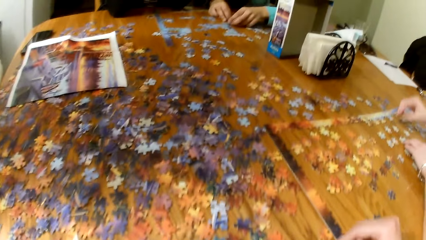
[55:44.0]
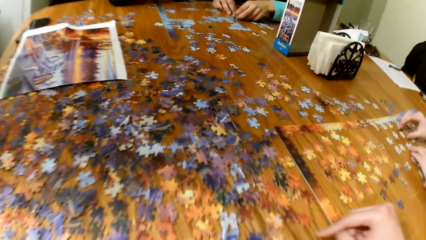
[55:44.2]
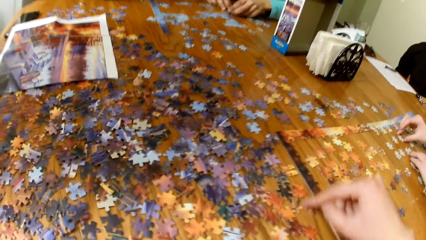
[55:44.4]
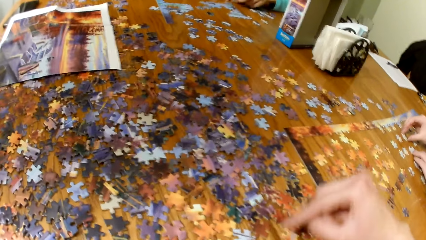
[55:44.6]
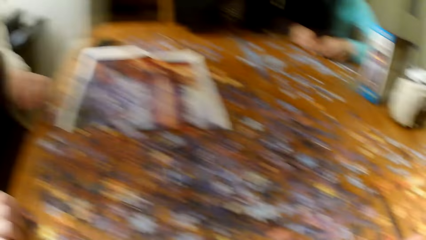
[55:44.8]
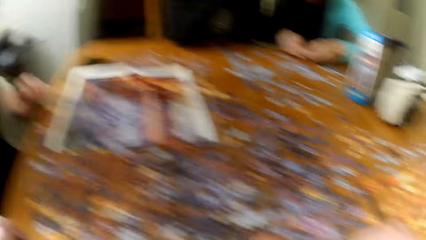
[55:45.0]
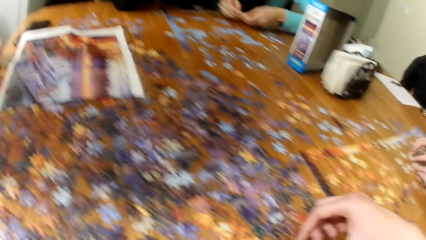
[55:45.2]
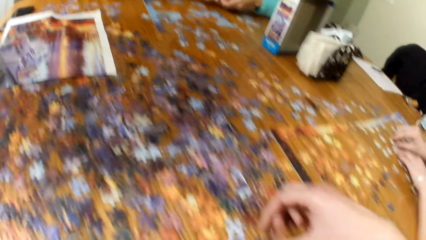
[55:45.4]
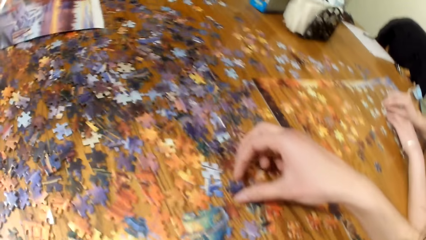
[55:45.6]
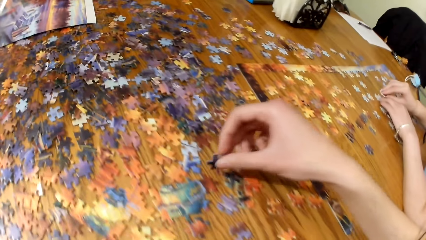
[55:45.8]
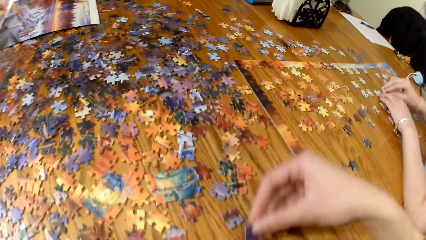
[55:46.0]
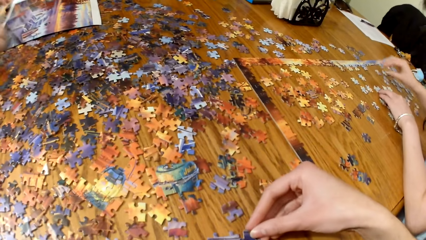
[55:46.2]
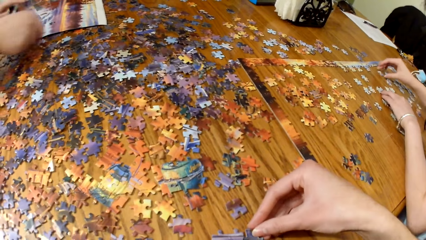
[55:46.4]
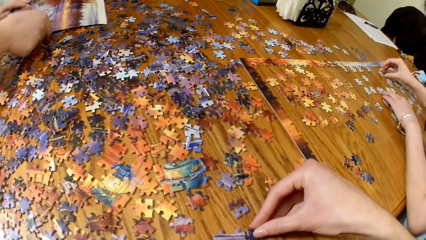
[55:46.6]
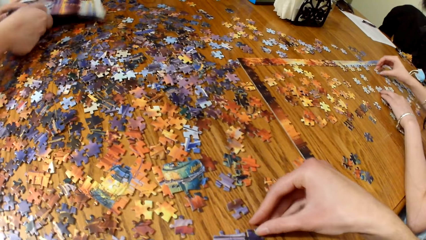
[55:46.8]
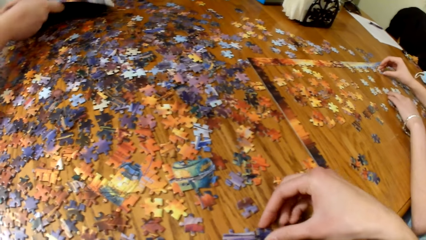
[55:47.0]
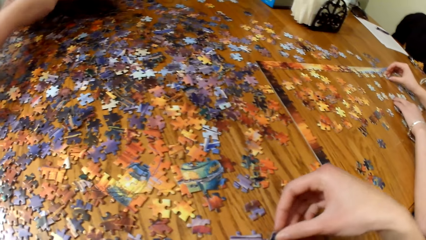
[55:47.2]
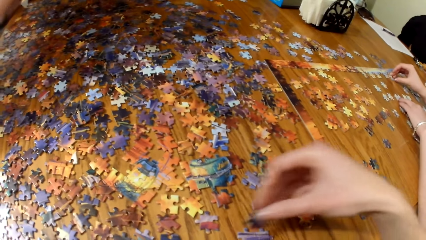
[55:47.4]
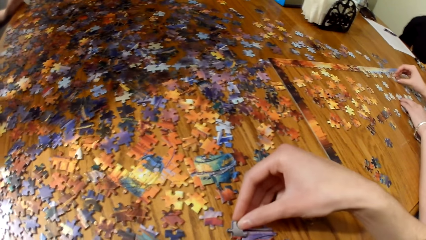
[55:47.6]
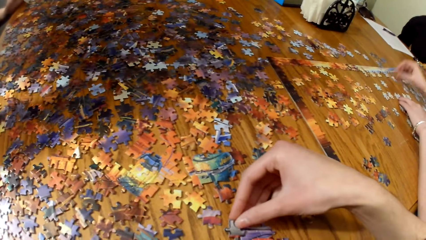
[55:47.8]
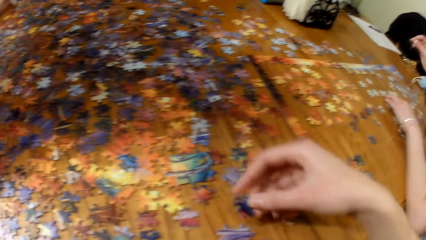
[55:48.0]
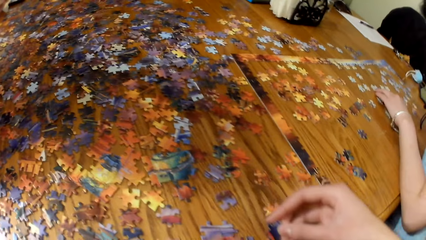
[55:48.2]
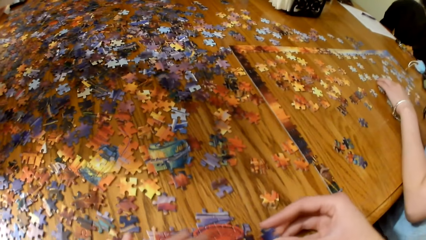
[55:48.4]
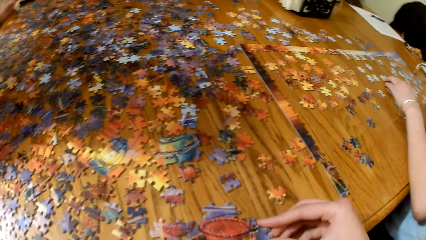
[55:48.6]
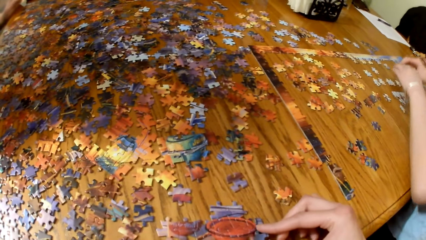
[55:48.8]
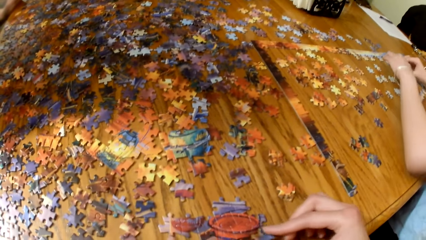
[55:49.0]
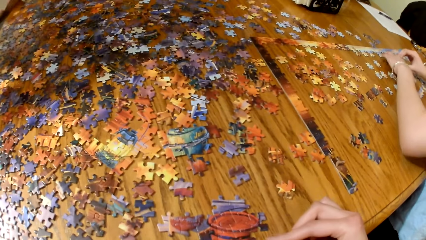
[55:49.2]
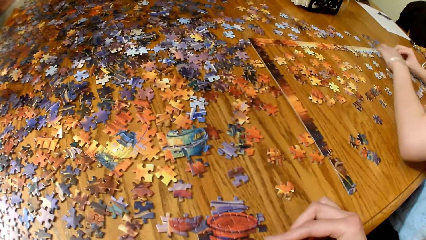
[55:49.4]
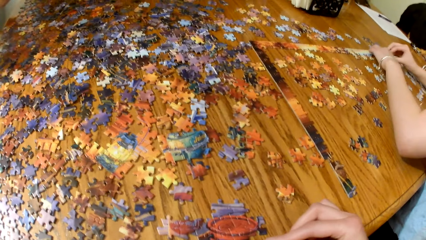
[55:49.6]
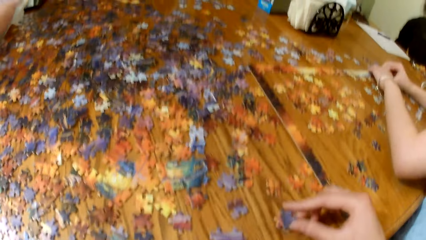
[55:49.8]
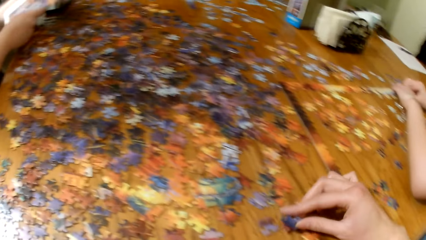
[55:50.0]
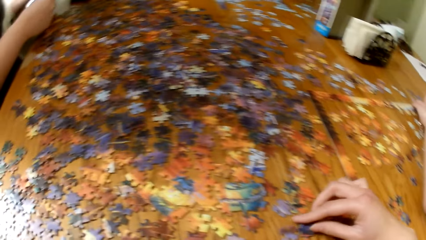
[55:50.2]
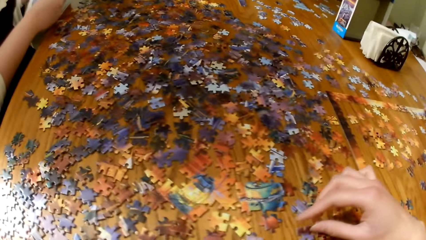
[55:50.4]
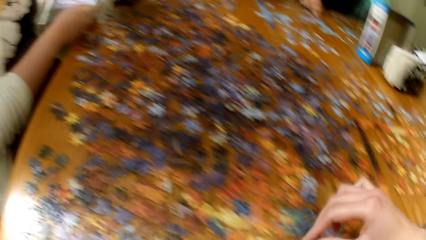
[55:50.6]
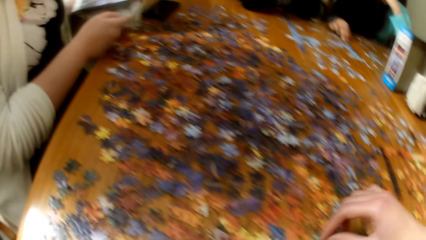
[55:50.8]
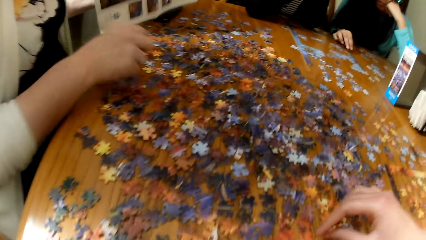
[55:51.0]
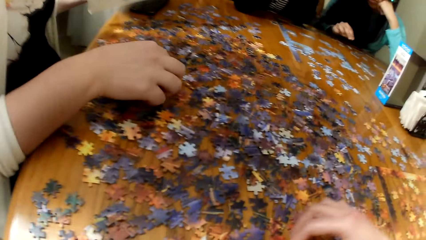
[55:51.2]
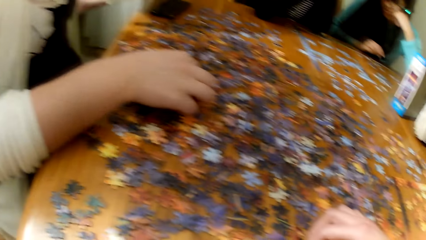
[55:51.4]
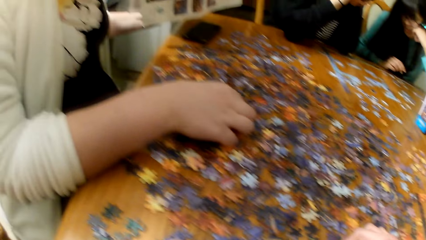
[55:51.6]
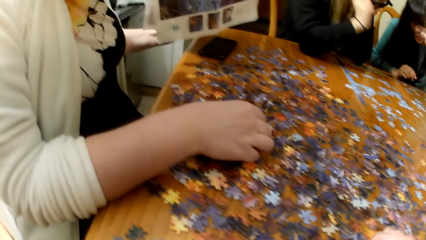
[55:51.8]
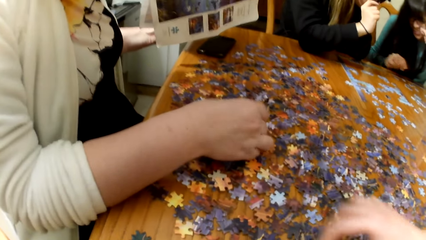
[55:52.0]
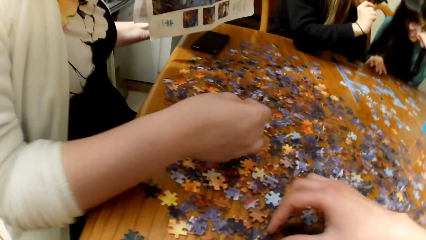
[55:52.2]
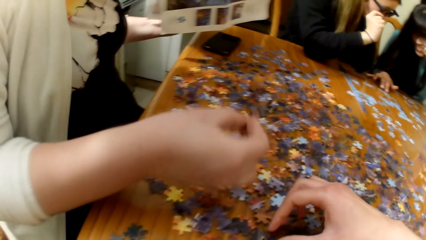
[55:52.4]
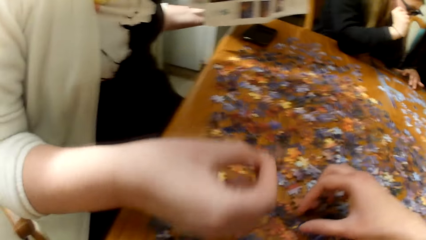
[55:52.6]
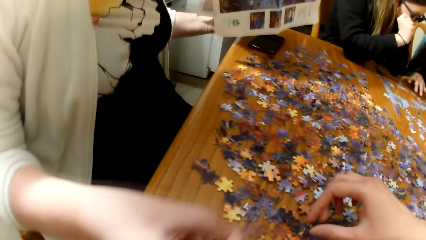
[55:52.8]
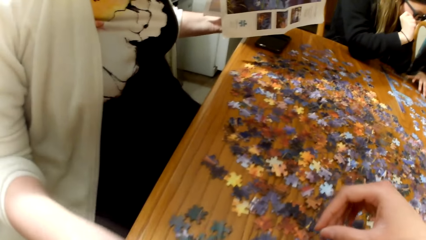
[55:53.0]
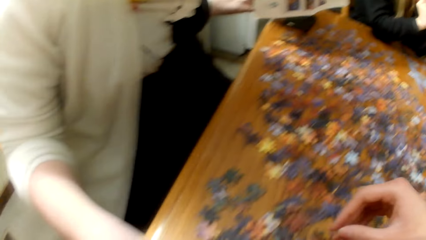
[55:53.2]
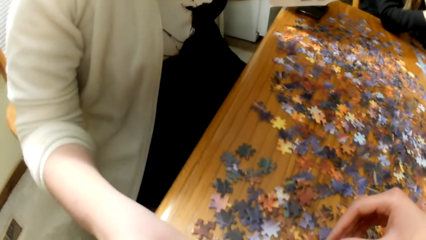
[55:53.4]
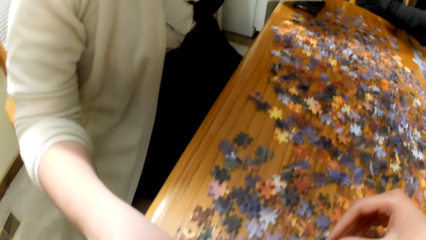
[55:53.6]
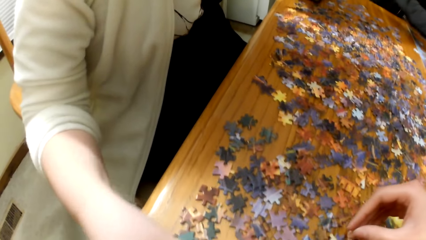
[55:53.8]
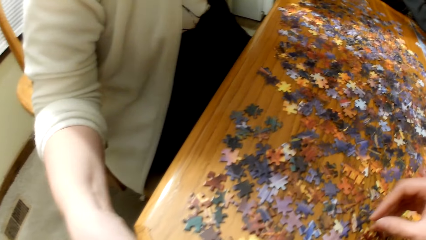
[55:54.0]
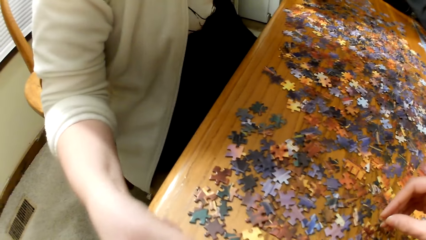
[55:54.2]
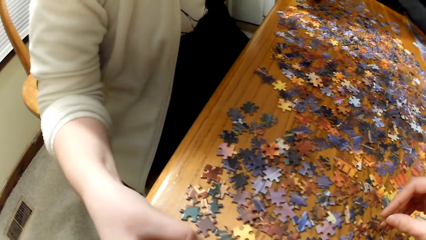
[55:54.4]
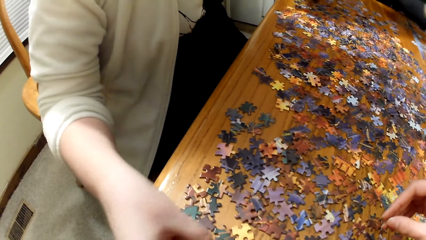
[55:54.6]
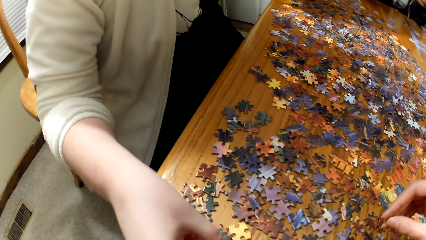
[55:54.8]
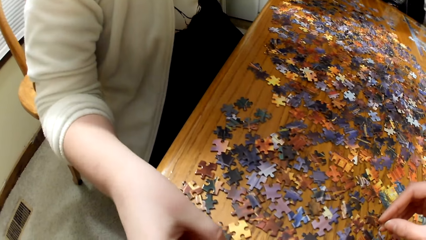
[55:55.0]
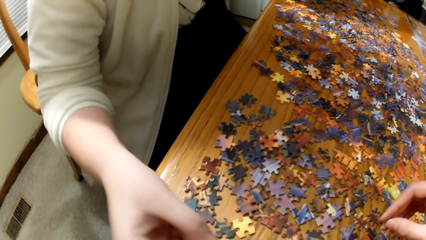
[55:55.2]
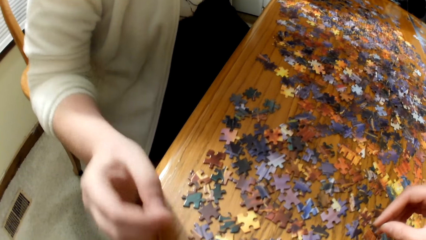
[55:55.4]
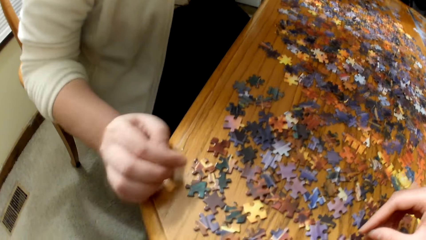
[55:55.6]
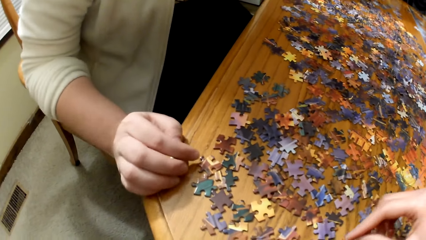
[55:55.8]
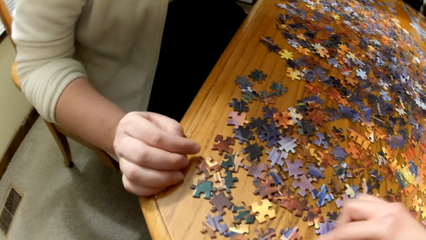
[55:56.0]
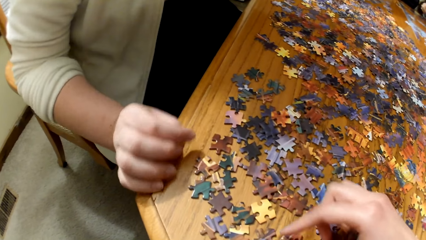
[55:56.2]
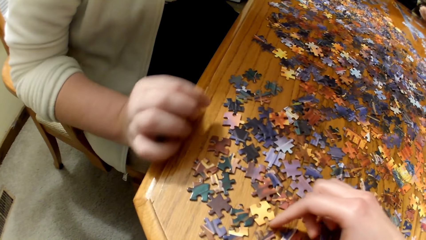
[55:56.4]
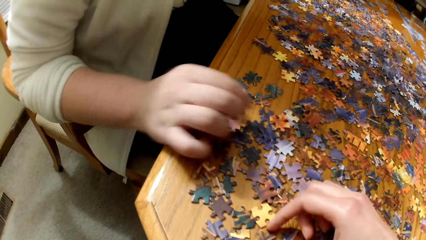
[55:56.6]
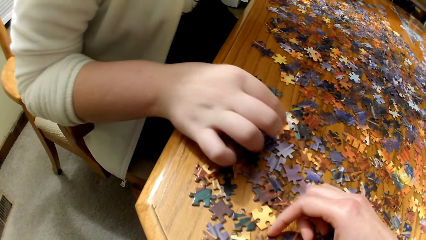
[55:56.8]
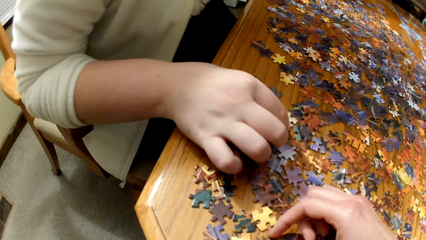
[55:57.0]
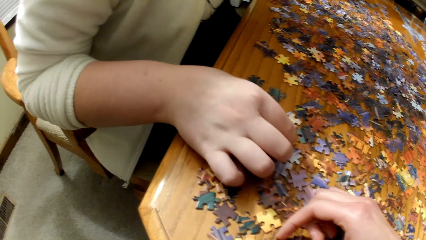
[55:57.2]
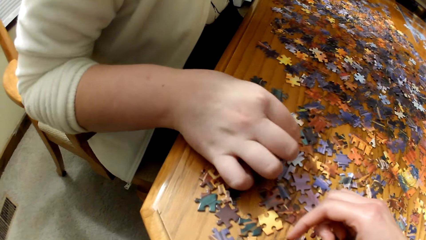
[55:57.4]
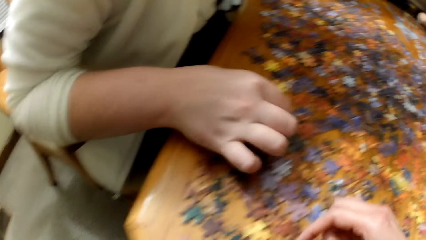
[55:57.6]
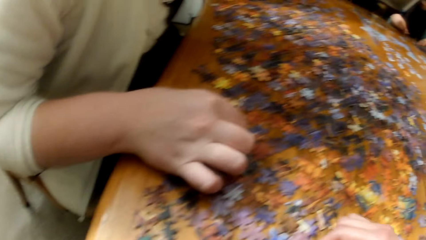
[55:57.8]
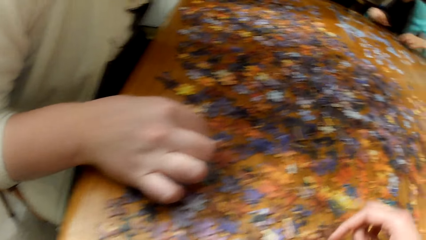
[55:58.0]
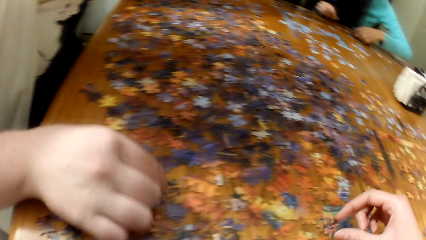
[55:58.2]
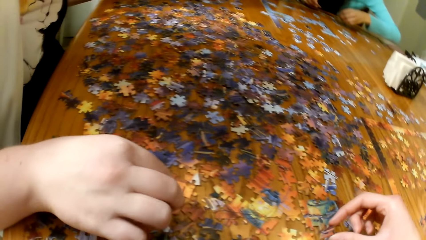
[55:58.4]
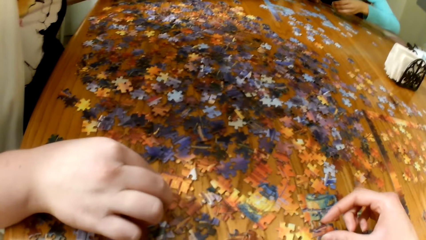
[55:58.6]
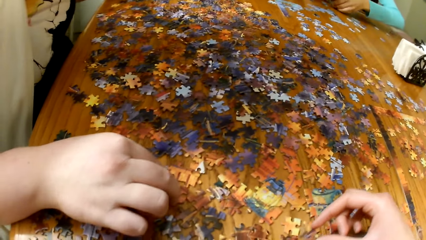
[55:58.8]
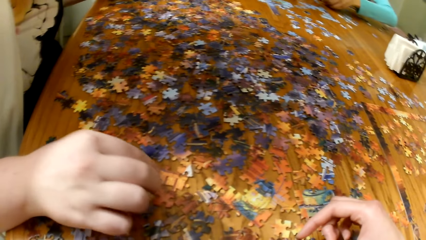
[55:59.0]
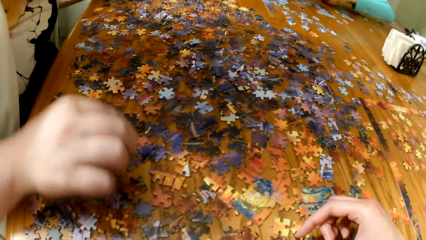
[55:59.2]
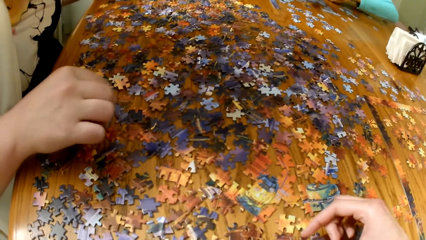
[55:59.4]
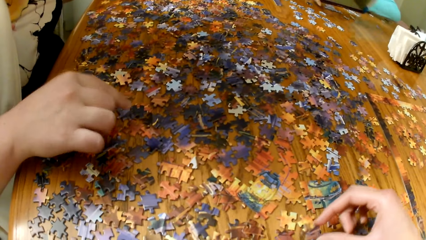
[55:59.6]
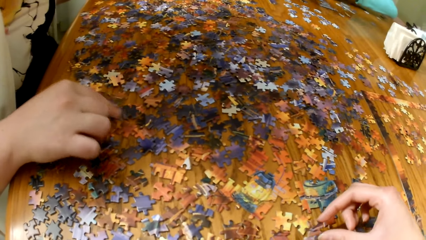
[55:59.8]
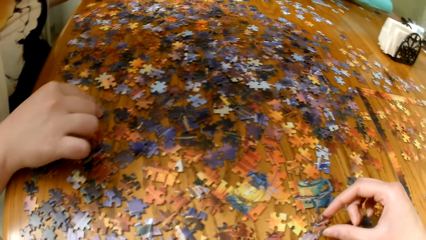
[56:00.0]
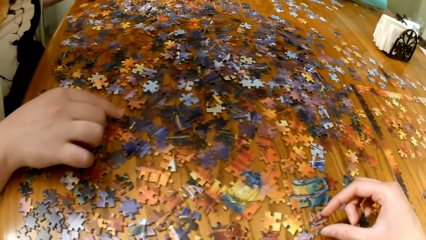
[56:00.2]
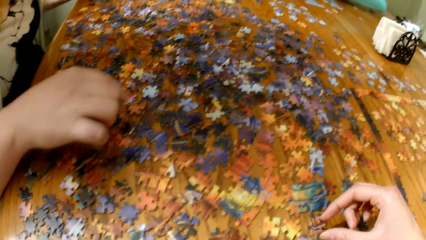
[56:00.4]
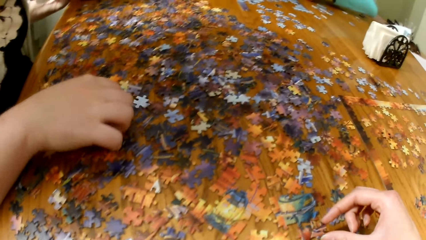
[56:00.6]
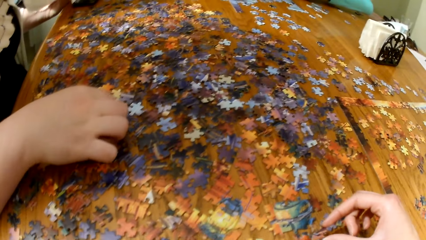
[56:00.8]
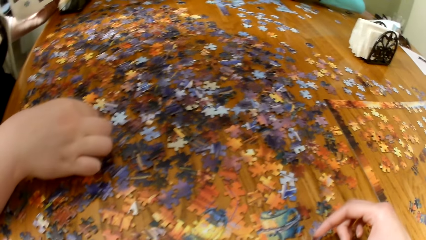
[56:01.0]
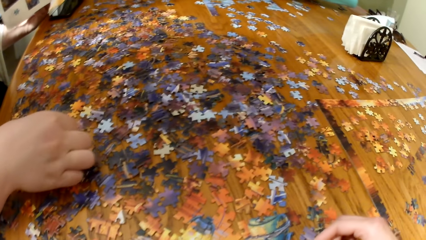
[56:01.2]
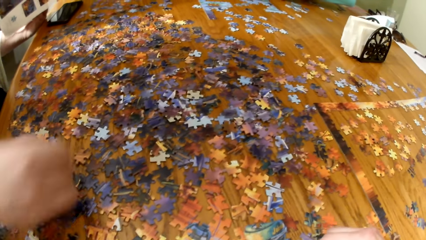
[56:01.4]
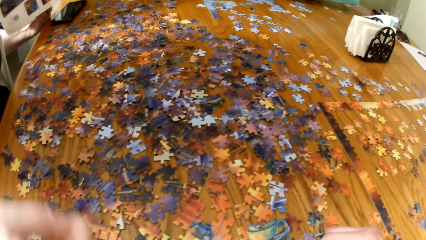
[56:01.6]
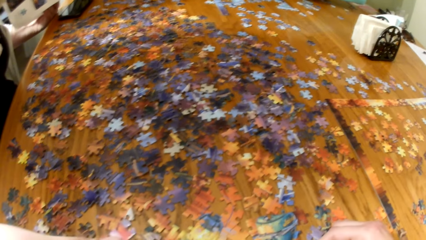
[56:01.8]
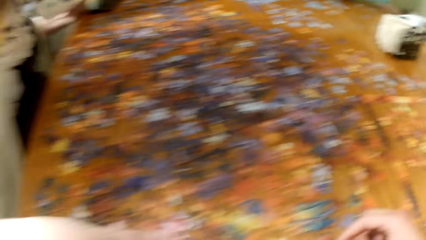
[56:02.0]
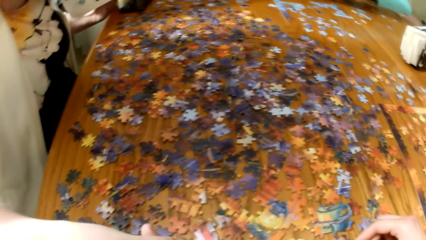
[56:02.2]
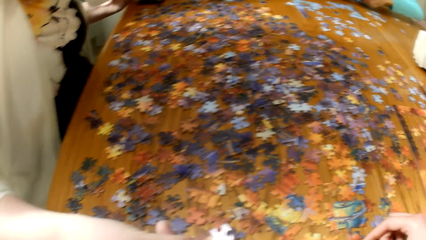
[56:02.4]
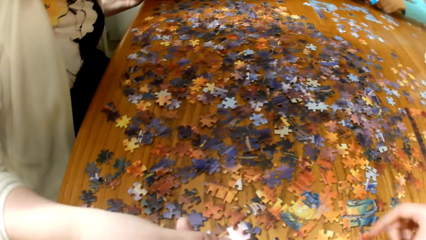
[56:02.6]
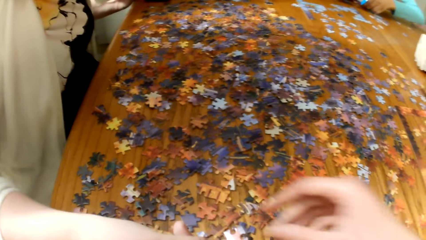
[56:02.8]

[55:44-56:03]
A lady plays the jigsaw puzzle. The camera wearer plays the jigsaw puzzle. The lady plays the jigsaw puzzle. The camera wearer plays the jigsaw puzzle. Another lady plays the jigsaw puzzle.
